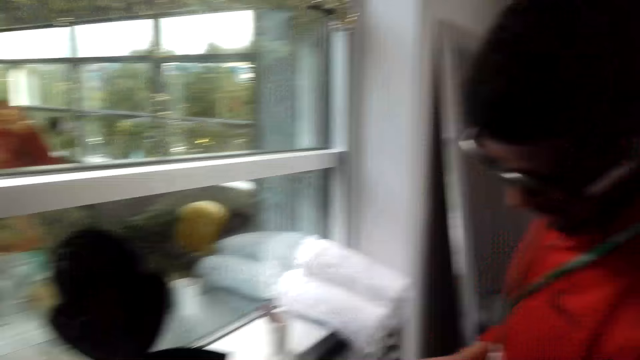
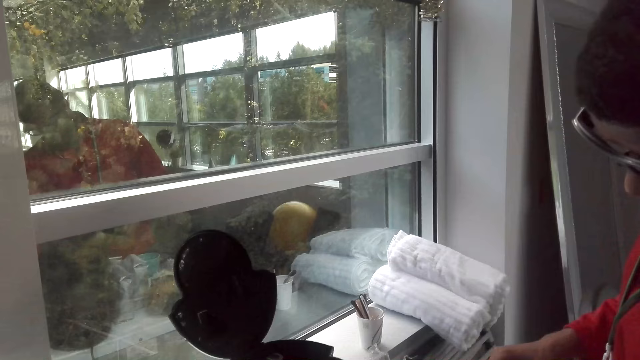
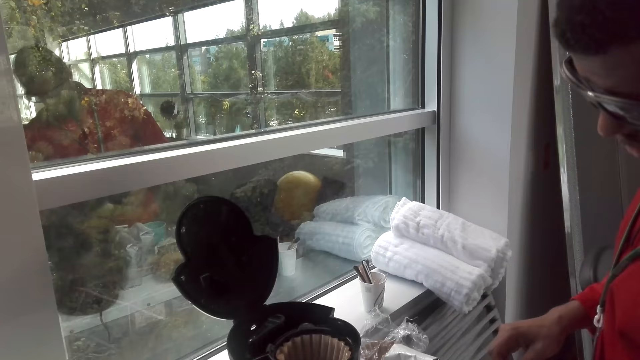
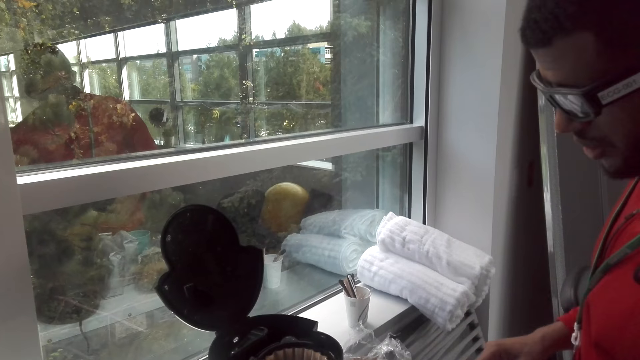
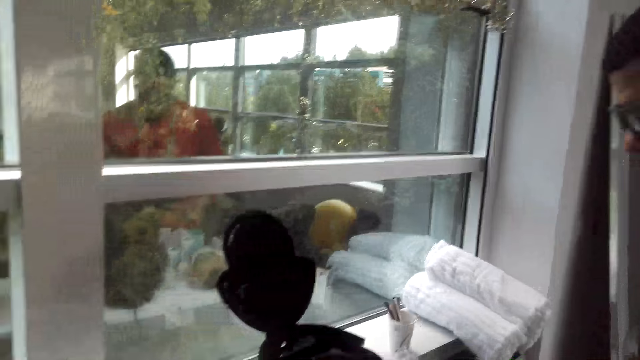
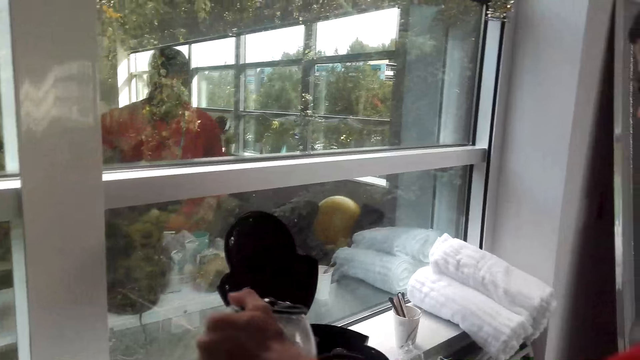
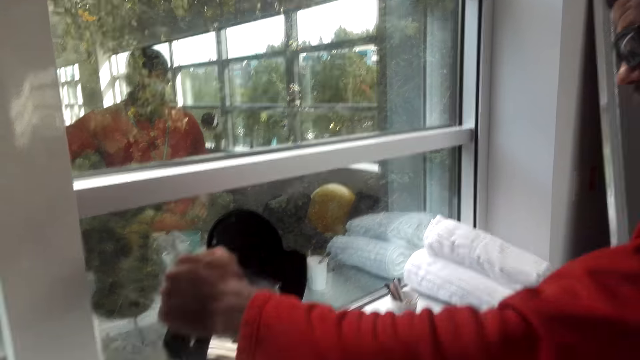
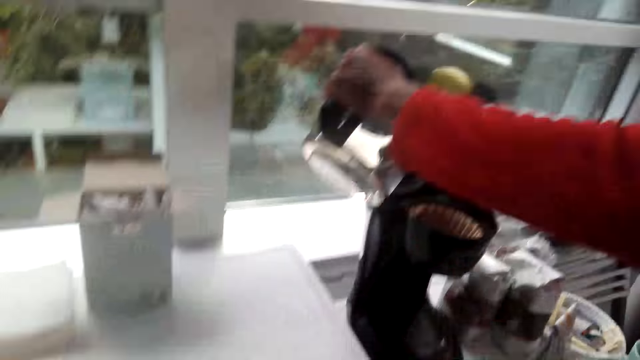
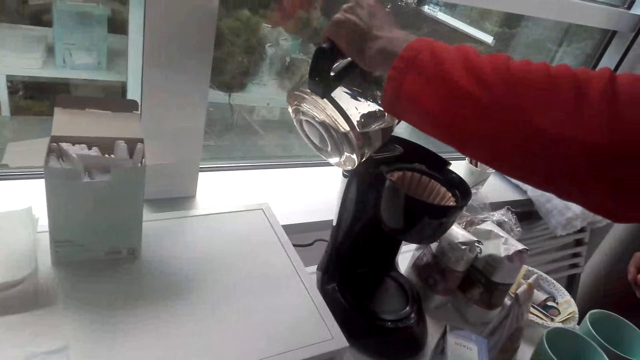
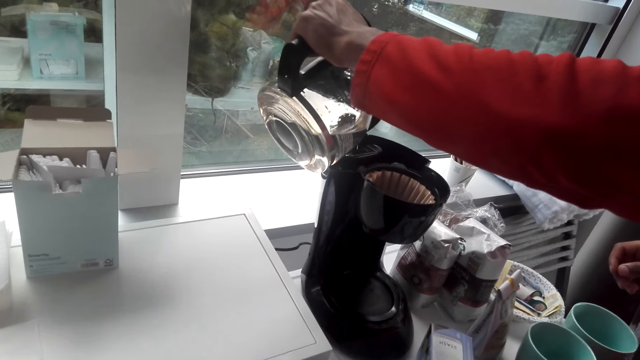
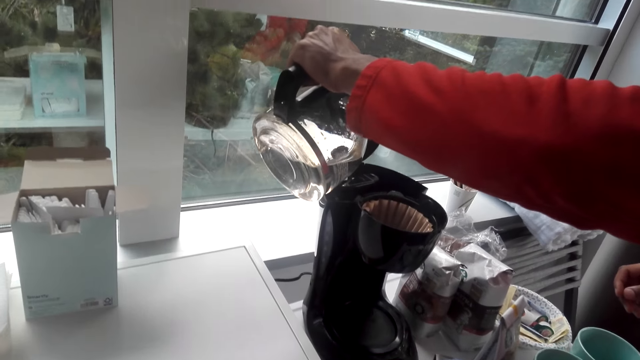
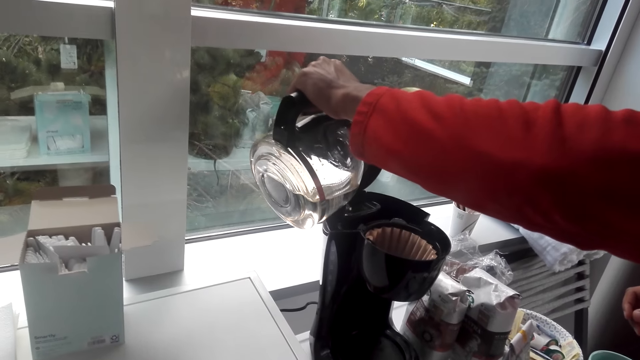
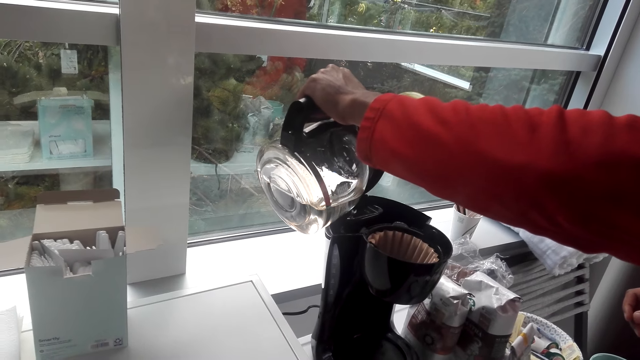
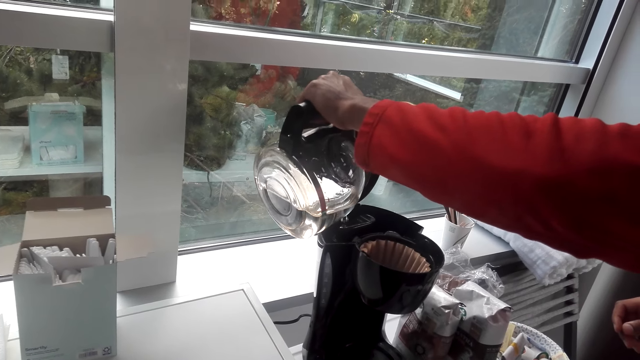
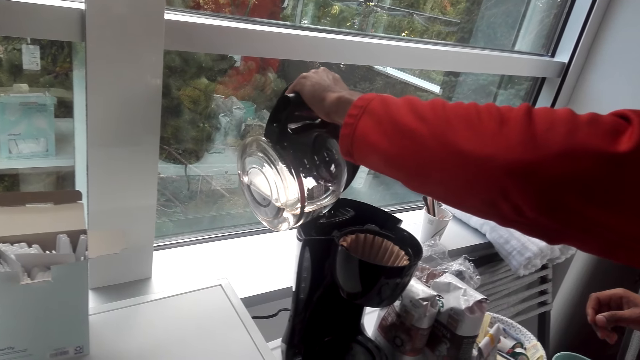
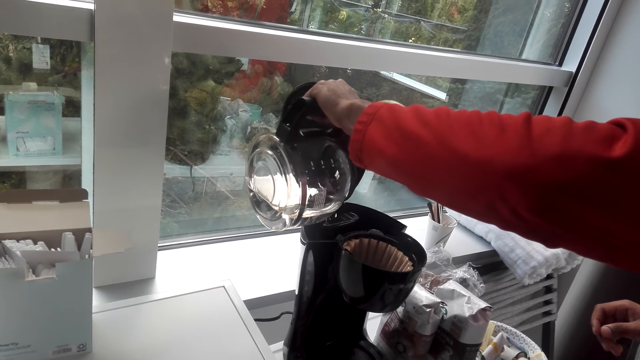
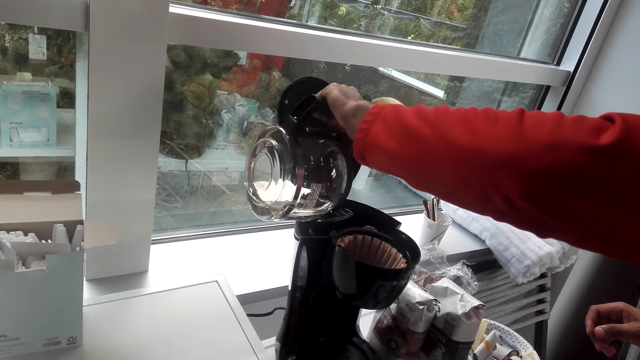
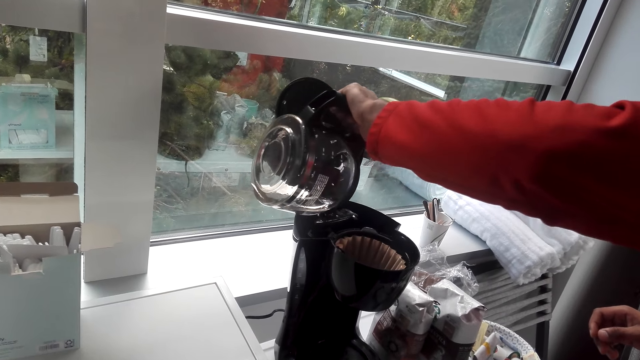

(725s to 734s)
A man pours water into the coffee maker with a coffee jug. The camera wearer dialogues with the man.

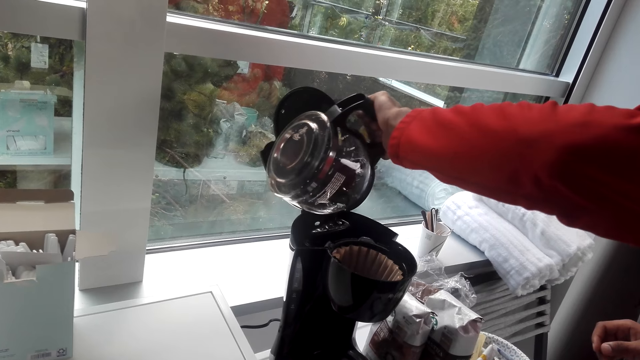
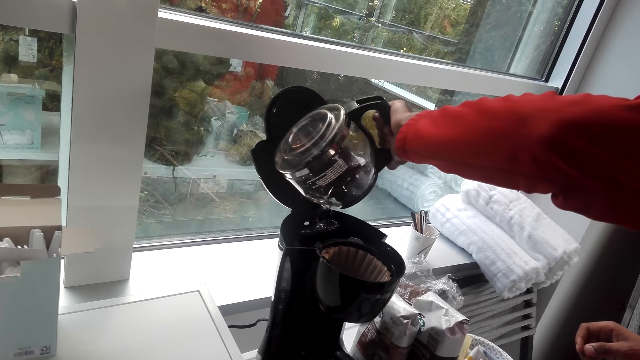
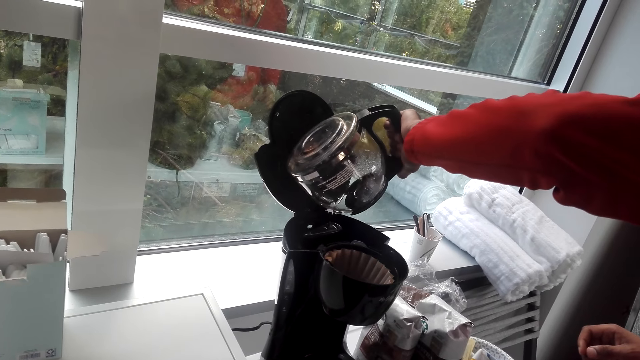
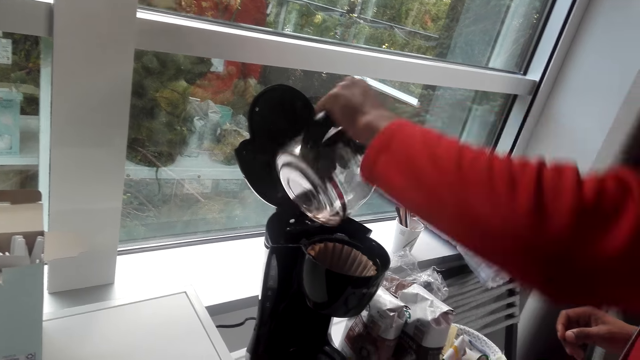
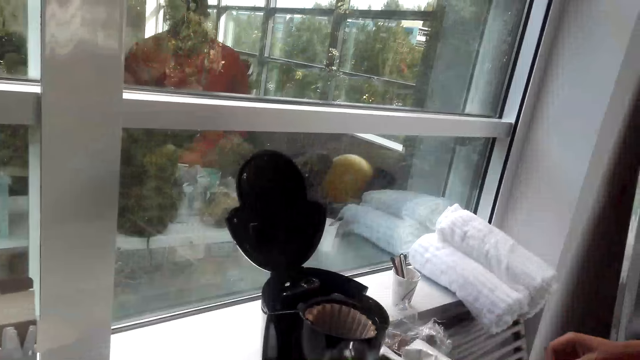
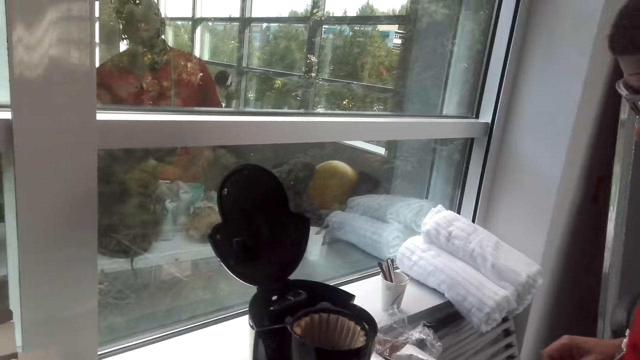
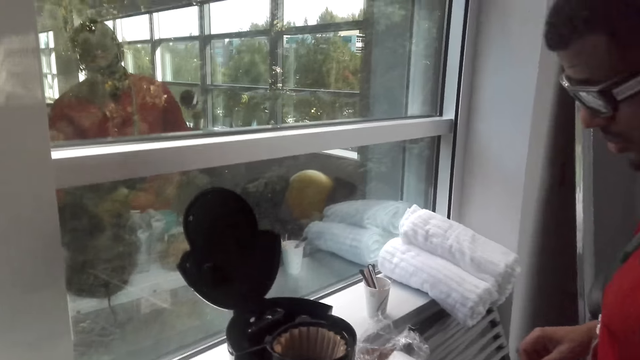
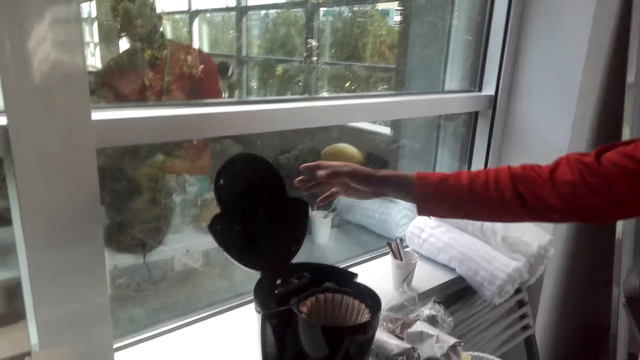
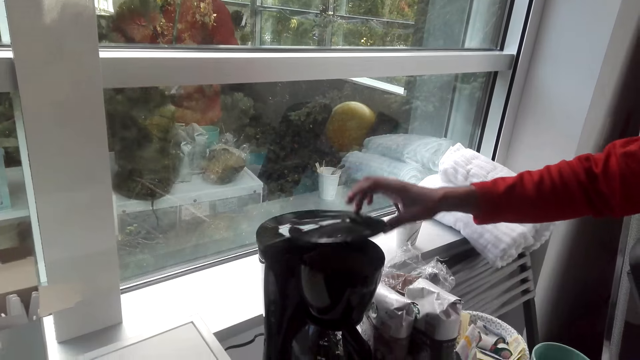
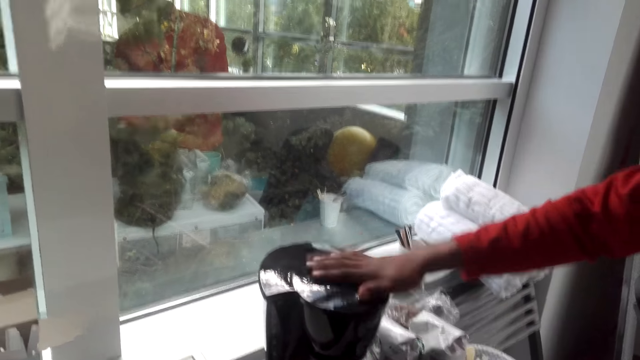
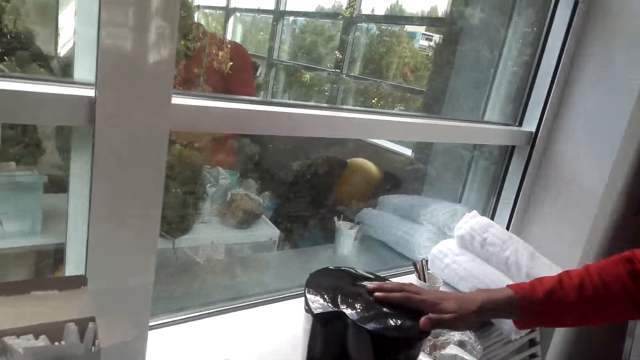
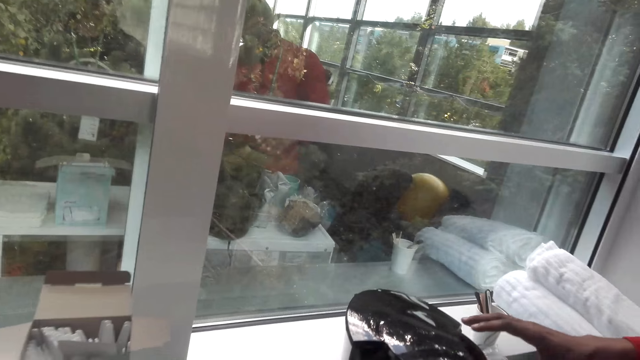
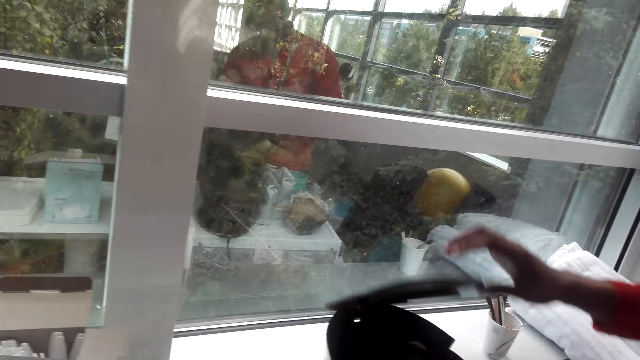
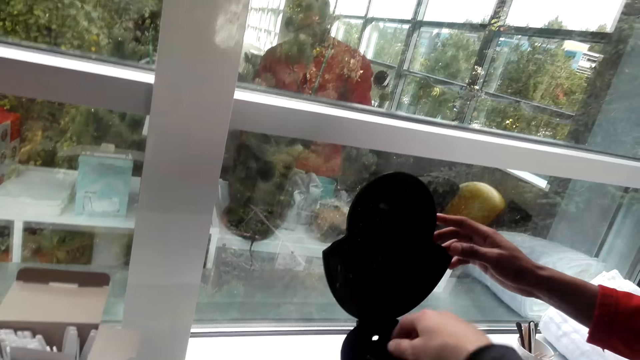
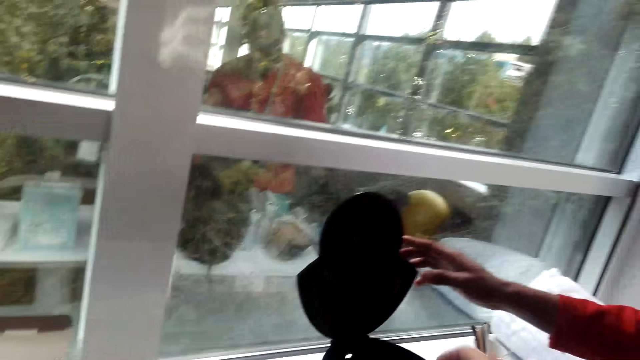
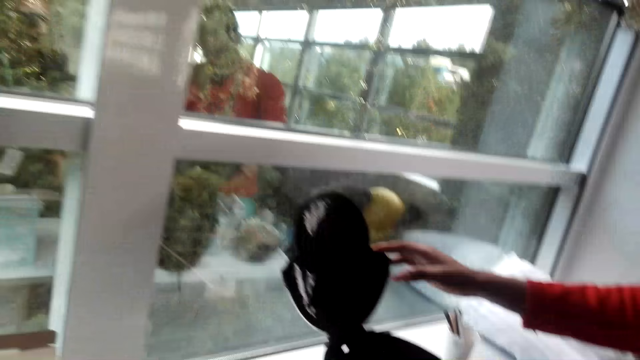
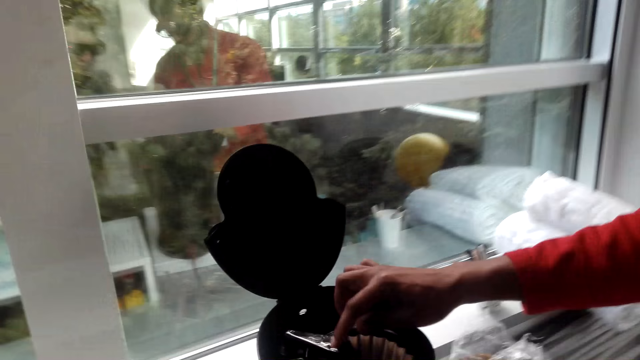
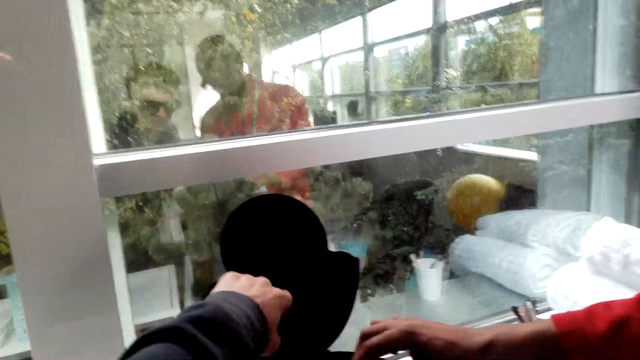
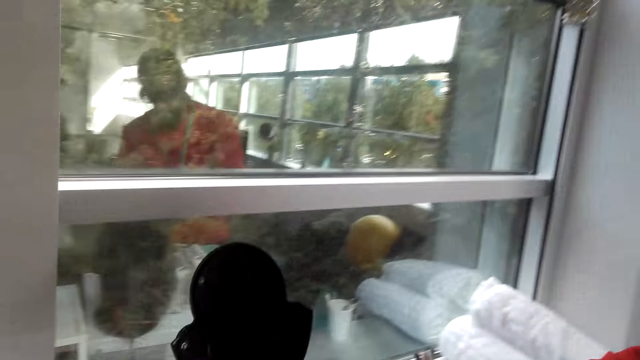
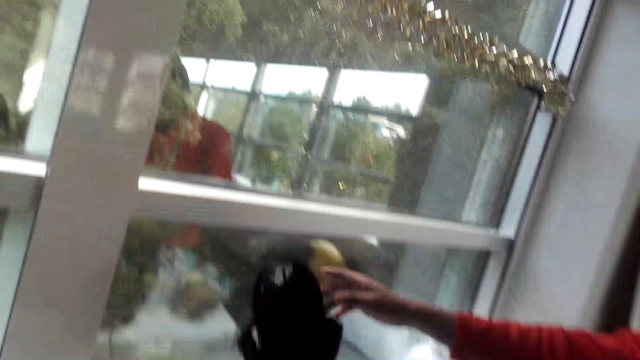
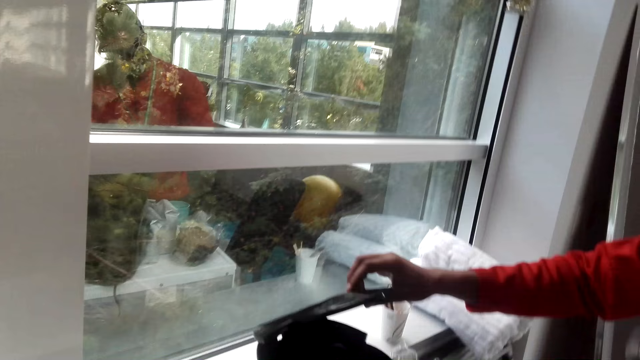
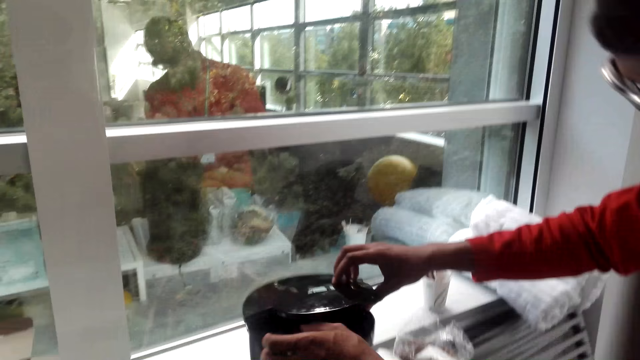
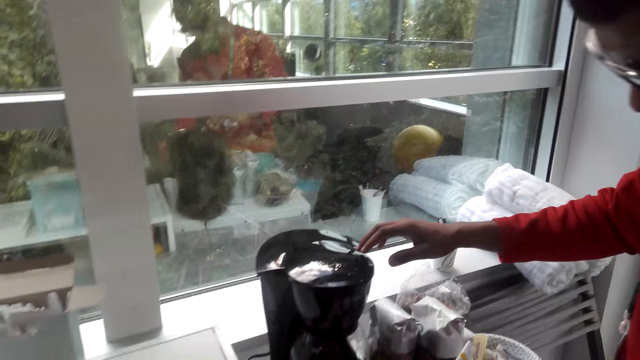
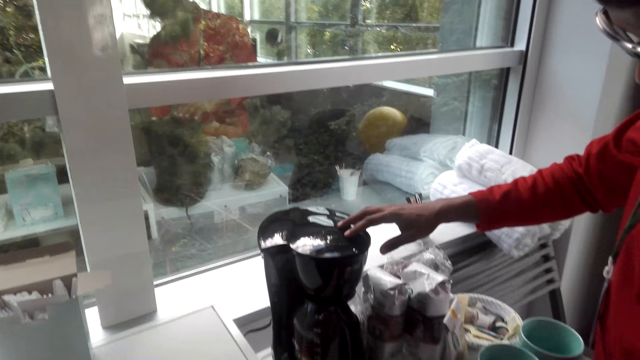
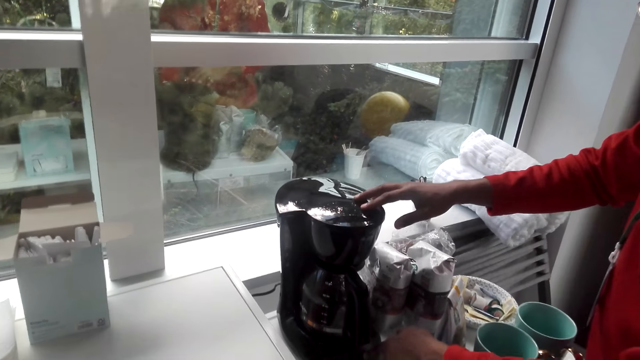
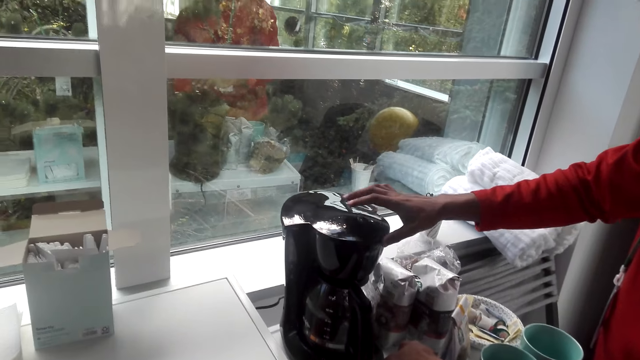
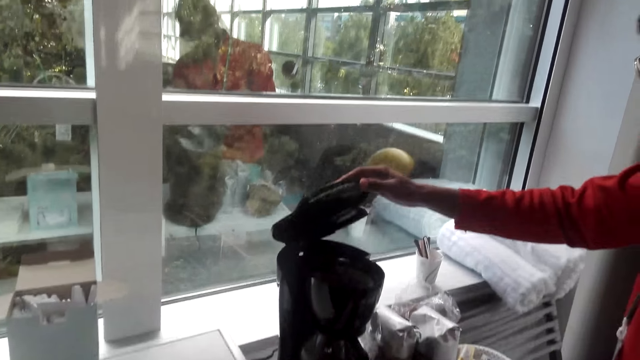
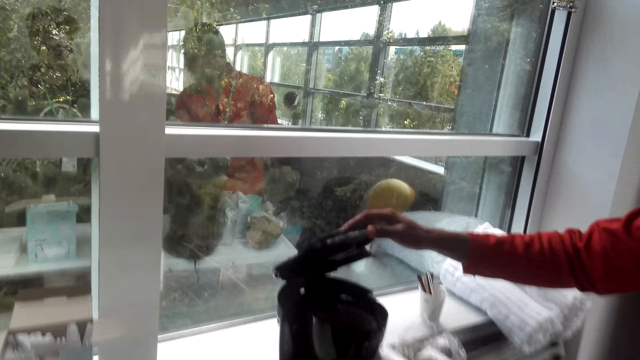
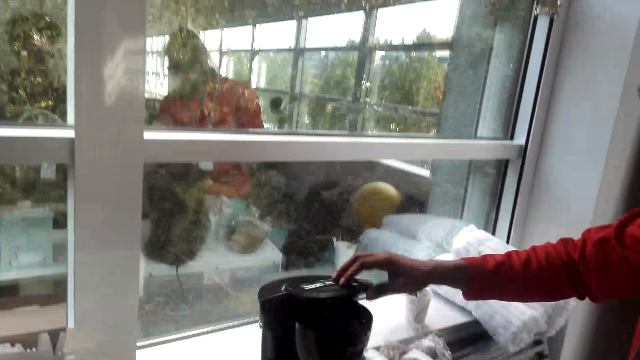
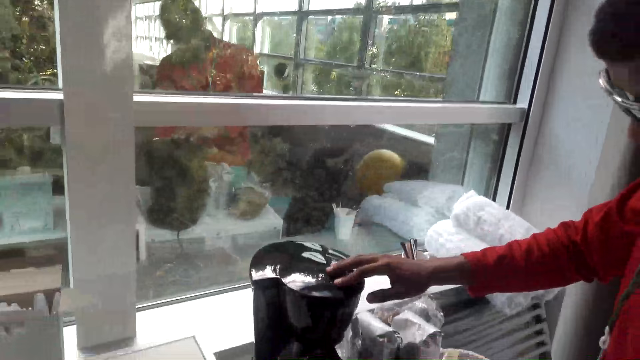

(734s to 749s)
The camera wearer dialogues with the man. The man puts the coffee jug down and closes the coffee maker lid. The camera wearer dialogues with the man. He dialogues with the man again. The man opens the coffee maker lid. The camera wearer stretches out his hand to the coffee maker and dialogues with the man. The man touches the coffee filter. The camera wearer taps the coffee maker lid with his hand and dialogues with the man. He dialogues with the man again. The man closes the coffee maker lid. The camera wearer dialogues with the man. He dialogues with the man repeatedly. The man opens the coffee maker lid again. The camera wearer dialogues with the man. The man closes the coffee maker lid.
